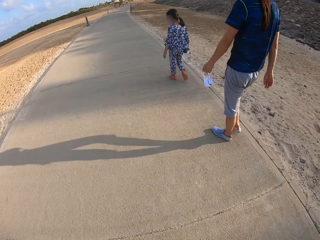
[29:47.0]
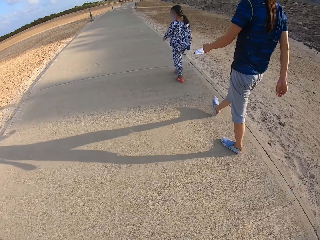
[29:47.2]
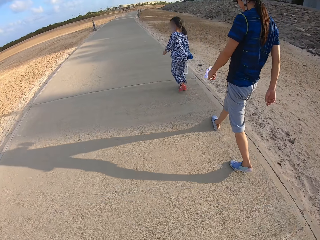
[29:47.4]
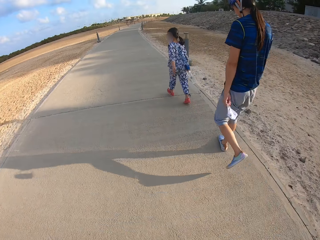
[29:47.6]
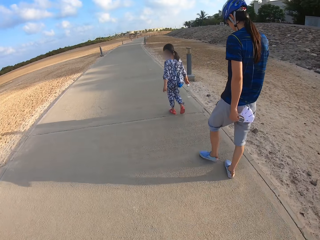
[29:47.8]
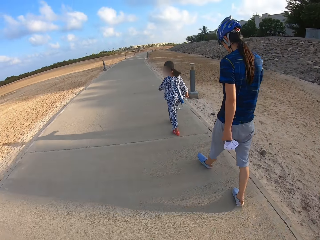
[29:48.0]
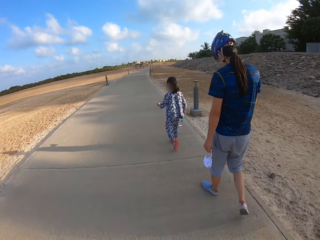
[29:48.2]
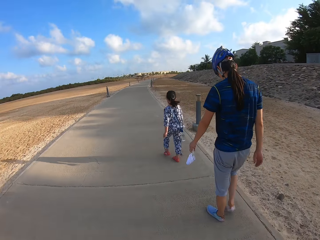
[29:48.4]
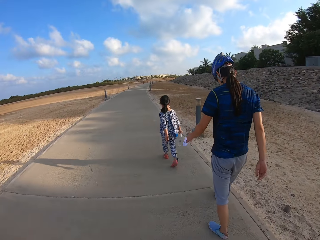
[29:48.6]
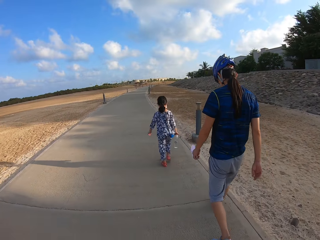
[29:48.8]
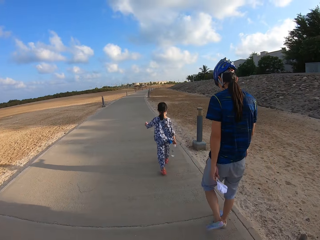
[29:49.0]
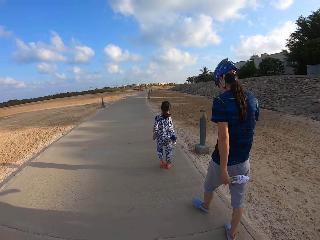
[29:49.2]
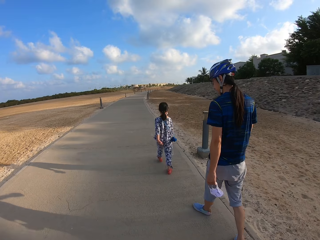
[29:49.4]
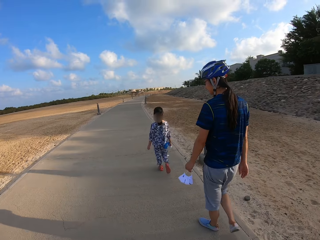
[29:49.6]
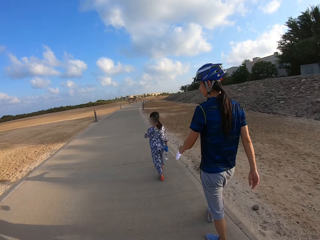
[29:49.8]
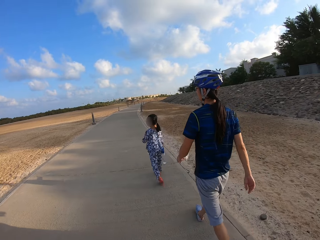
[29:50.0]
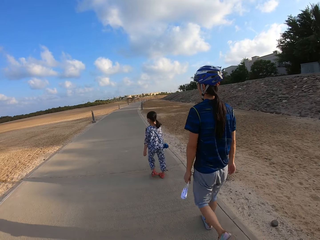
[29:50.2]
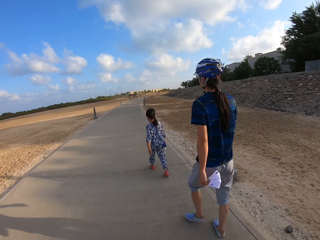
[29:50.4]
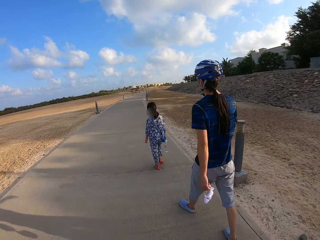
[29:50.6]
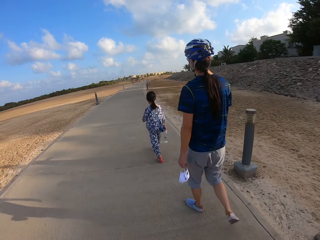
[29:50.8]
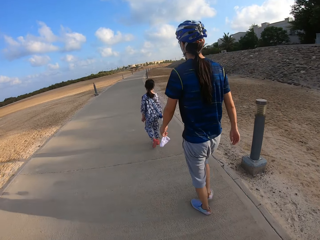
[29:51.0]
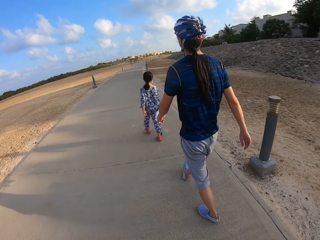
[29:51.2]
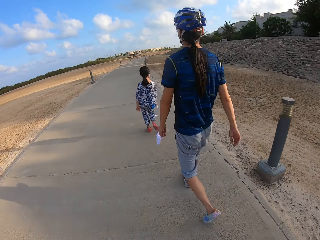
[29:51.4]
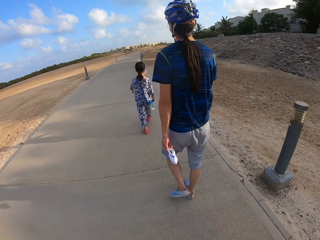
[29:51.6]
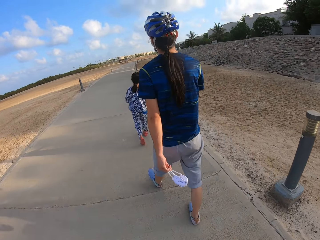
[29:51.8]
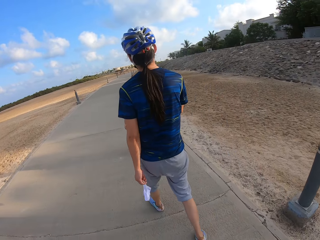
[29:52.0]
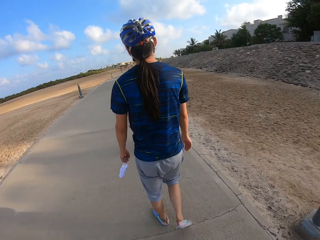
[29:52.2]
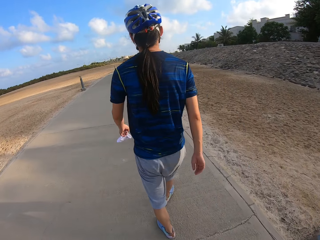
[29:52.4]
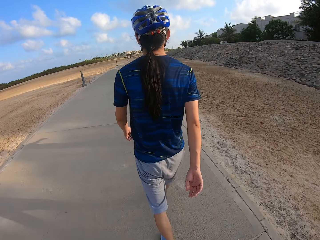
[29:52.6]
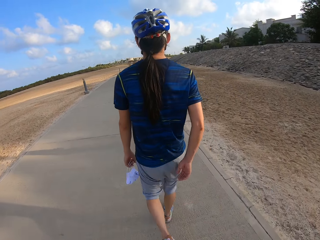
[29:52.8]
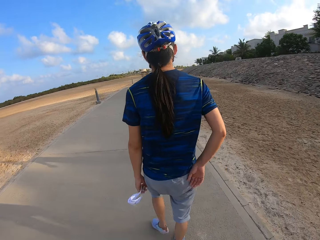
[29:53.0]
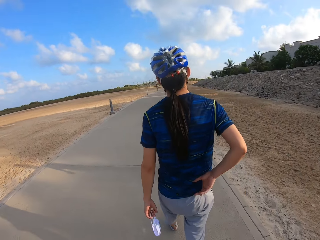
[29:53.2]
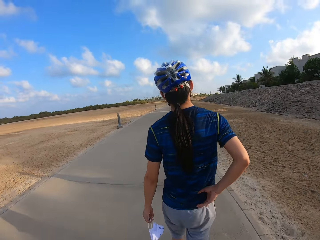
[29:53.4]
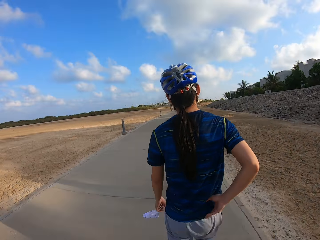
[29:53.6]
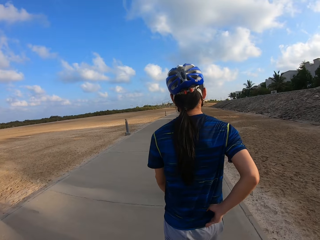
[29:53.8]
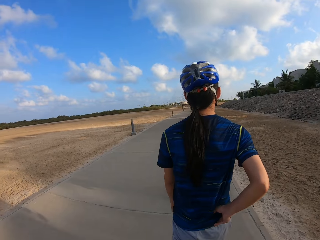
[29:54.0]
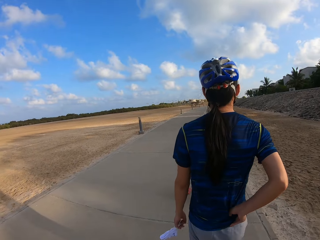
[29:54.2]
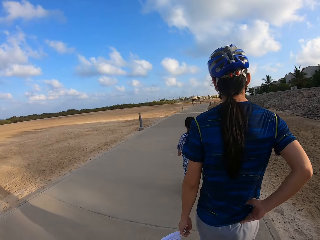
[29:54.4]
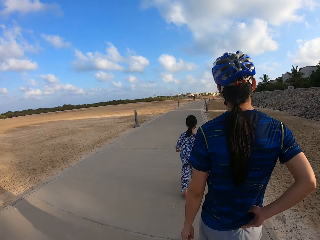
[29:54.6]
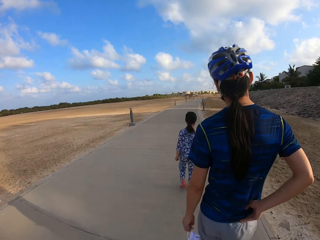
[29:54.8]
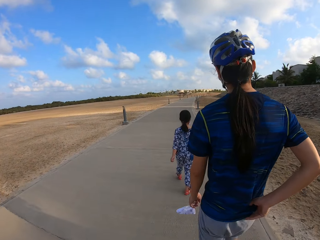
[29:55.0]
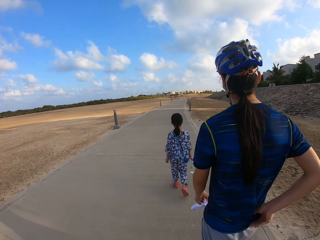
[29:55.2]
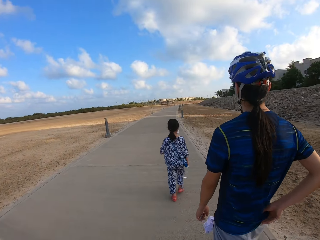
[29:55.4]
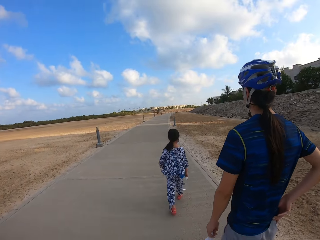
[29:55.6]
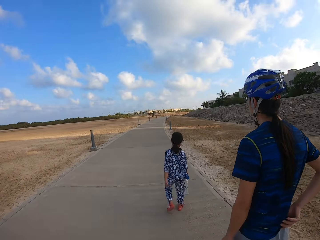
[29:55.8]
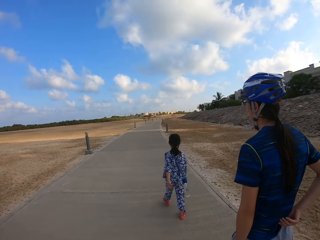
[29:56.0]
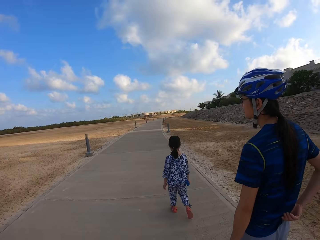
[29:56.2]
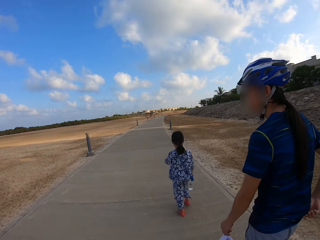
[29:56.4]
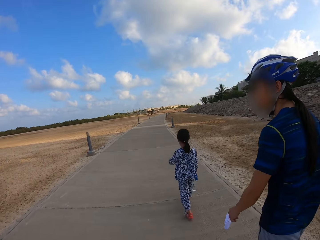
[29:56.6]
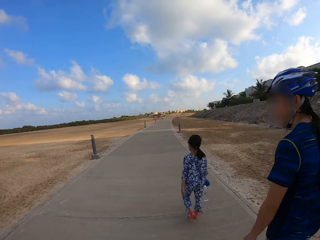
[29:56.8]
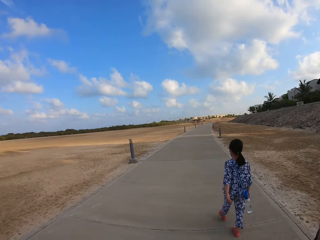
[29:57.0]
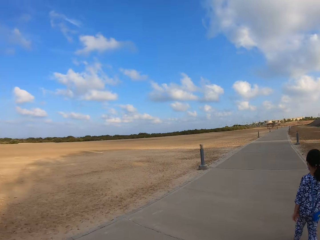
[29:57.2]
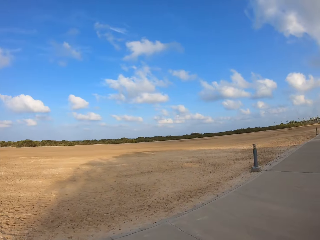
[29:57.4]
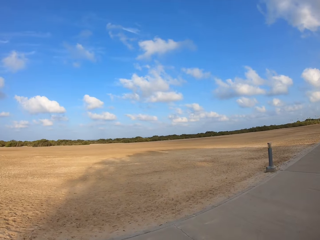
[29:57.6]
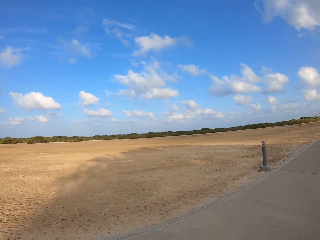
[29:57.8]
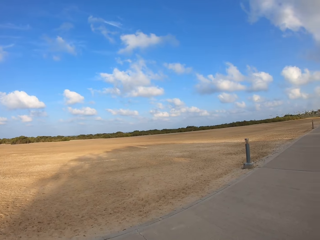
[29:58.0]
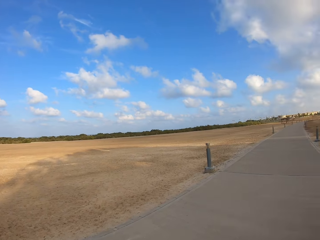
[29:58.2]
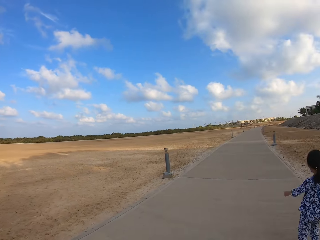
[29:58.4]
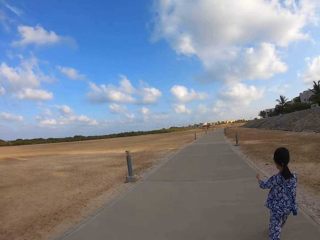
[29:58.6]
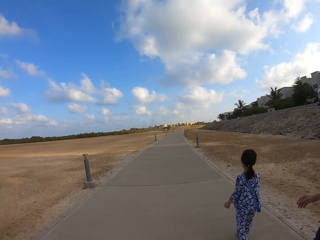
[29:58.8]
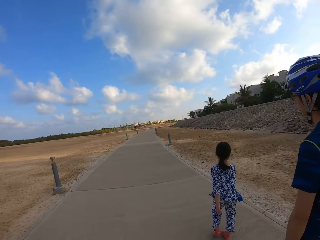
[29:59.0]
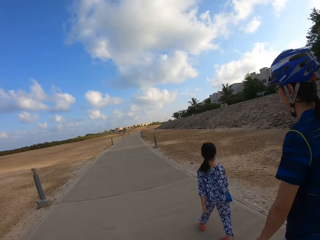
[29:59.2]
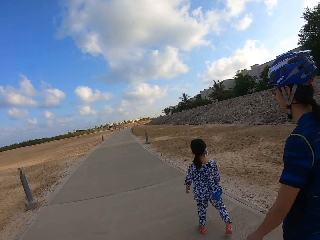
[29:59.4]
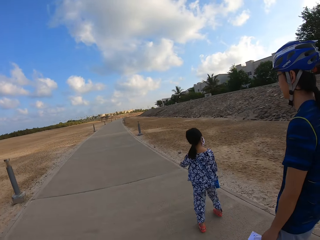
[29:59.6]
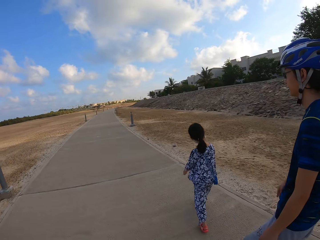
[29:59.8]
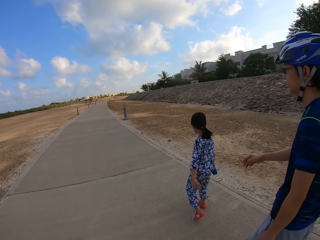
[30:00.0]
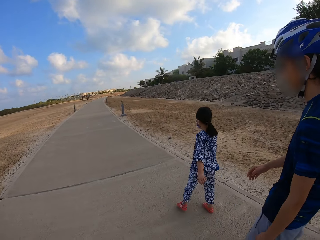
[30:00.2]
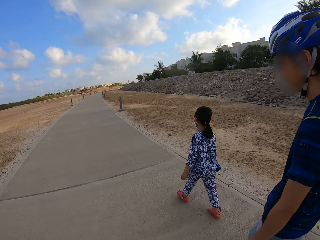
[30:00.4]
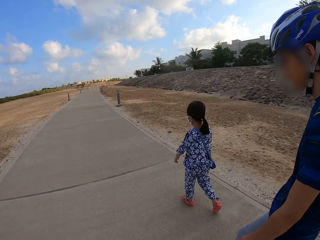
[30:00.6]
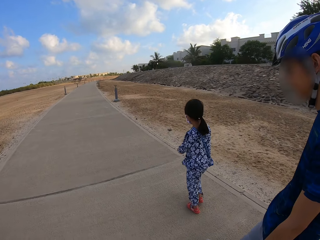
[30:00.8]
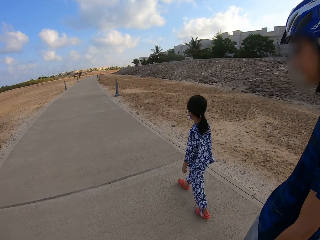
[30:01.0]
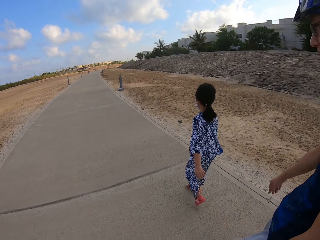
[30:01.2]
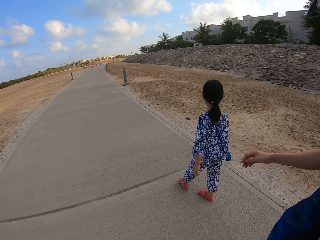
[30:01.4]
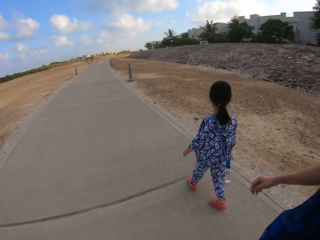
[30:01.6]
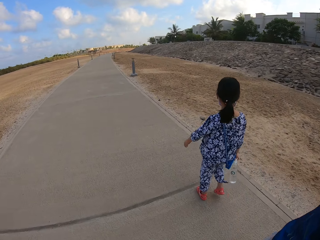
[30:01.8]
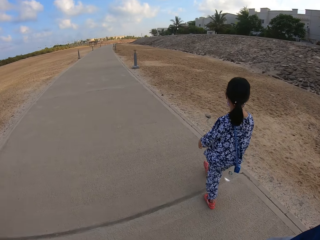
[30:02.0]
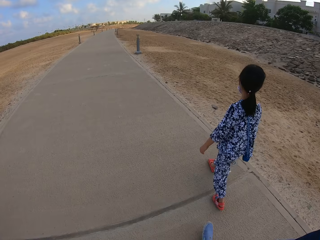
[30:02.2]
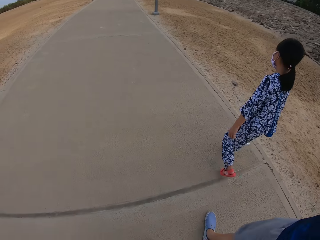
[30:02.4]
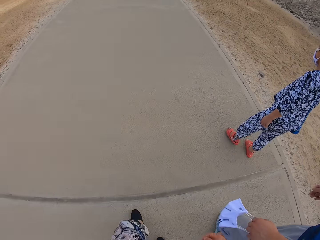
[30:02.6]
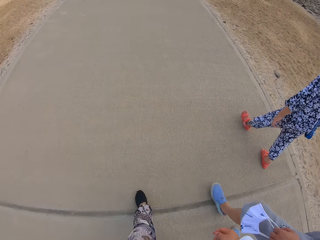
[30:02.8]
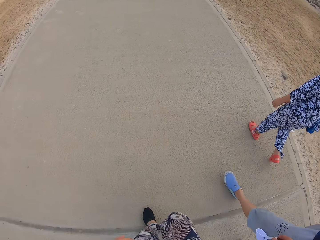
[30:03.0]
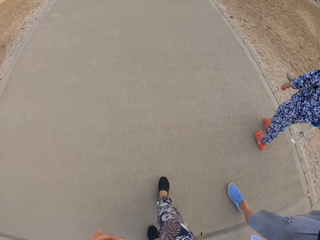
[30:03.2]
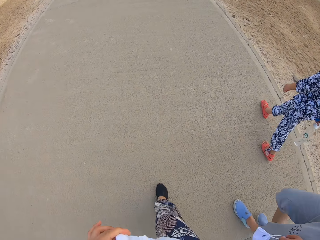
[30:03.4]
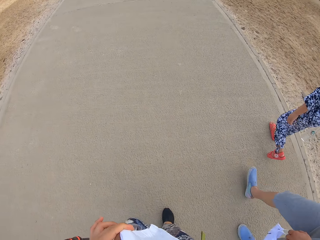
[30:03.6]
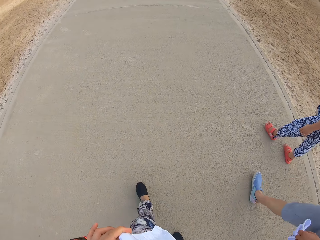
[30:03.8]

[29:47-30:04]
The camera wearer looks around. They, a person and another person walk on the sidewalk.

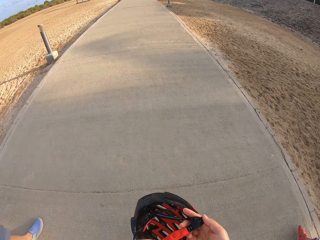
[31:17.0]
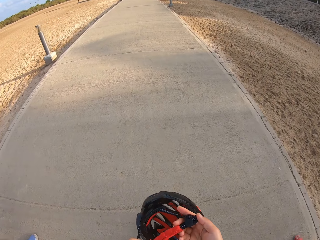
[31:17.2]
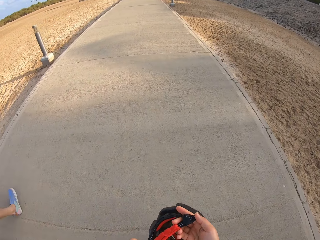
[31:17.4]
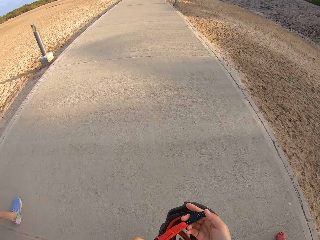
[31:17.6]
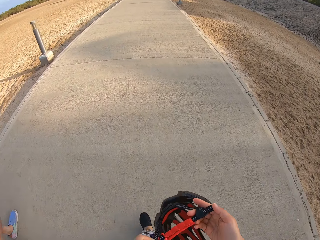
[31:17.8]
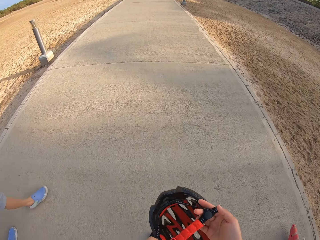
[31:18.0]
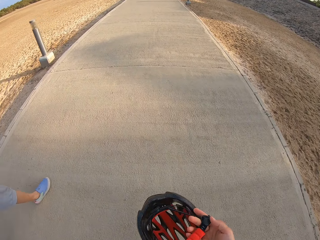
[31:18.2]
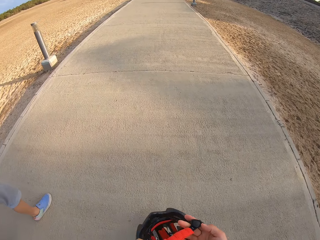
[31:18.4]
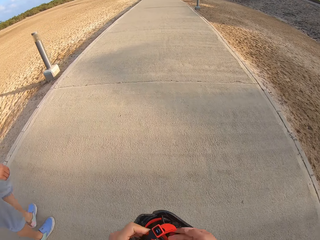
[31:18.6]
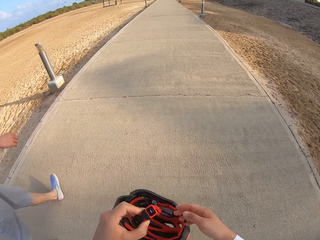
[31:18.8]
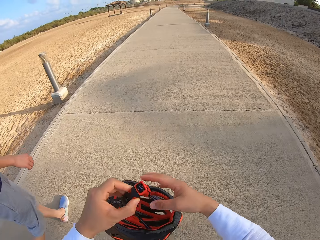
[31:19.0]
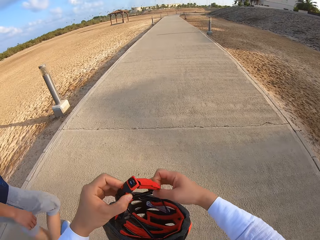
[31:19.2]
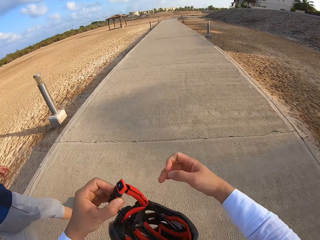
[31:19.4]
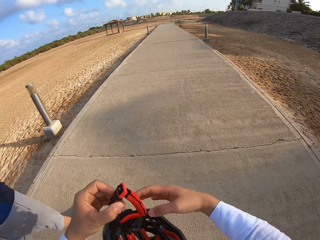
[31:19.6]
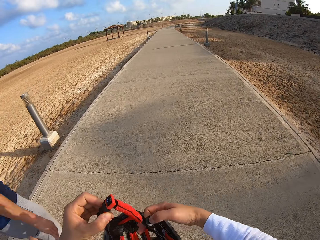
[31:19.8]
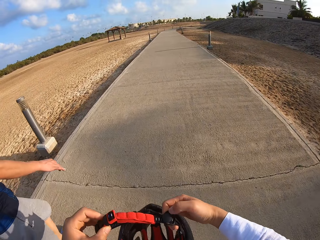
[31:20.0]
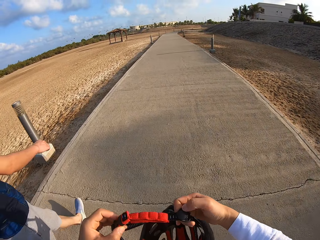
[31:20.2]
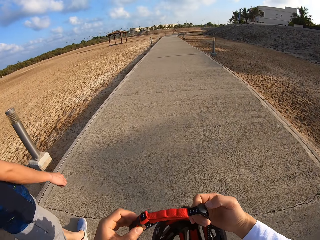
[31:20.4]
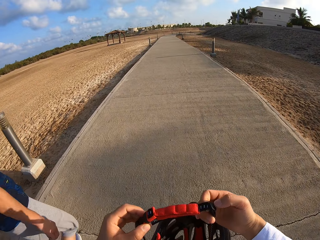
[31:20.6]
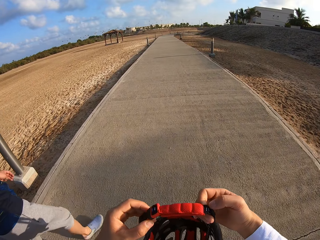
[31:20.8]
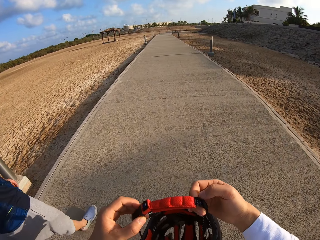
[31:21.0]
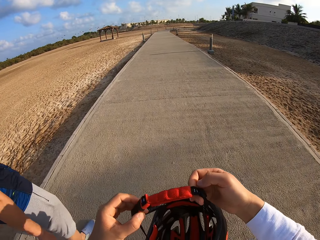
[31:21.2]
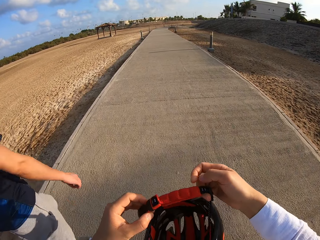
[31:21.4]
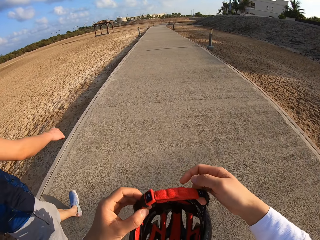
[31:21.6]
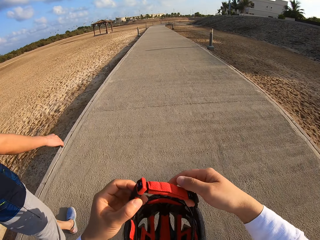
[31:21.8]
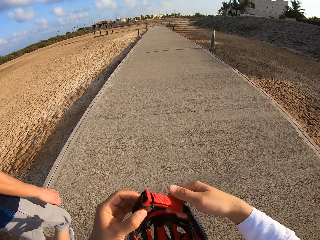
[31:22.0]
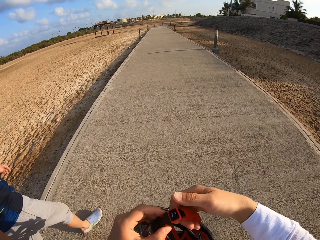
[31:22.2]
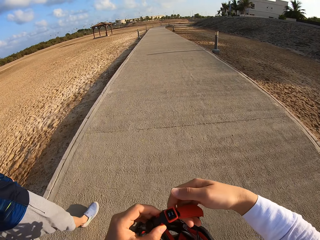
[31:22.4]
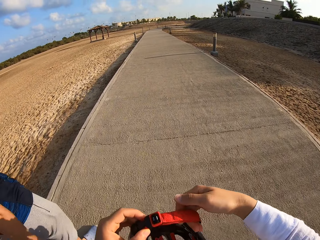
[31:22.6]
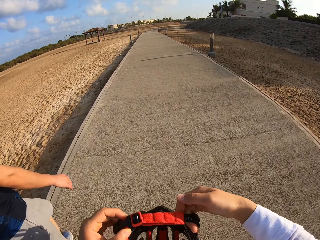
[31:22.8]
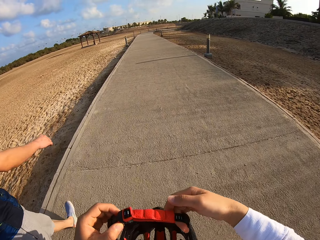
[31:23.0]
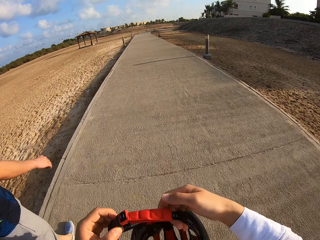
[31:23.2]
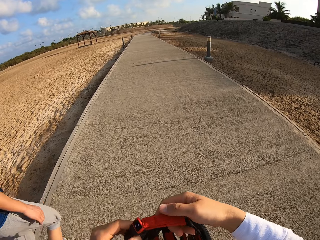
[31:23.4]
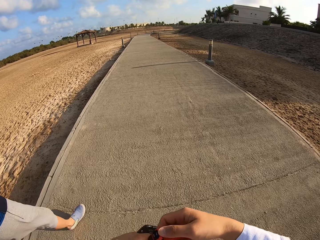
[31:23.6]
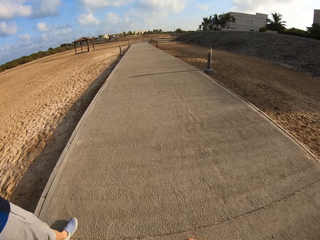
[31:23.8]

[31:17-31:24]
The camera wearer stares at the safety cap.
